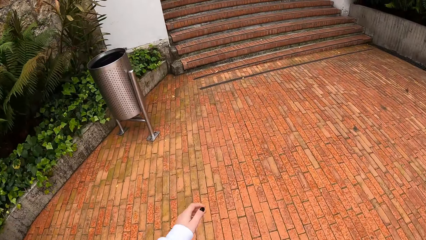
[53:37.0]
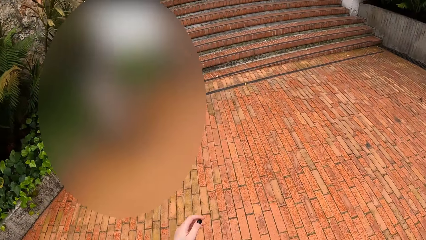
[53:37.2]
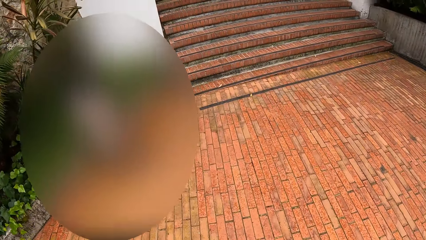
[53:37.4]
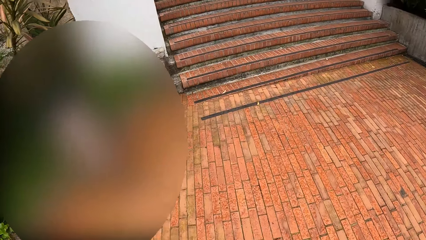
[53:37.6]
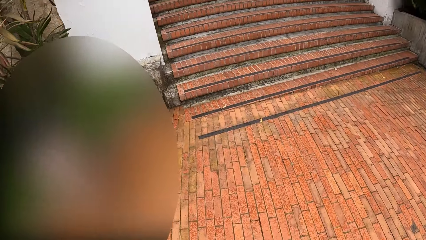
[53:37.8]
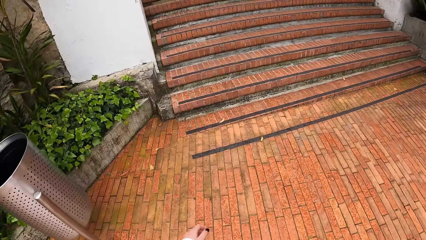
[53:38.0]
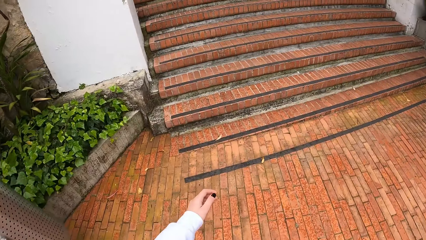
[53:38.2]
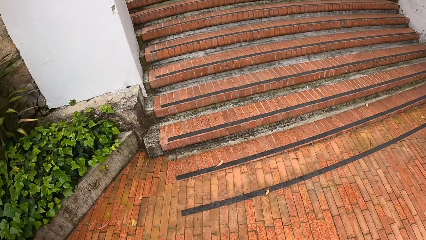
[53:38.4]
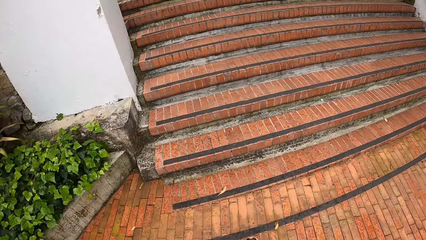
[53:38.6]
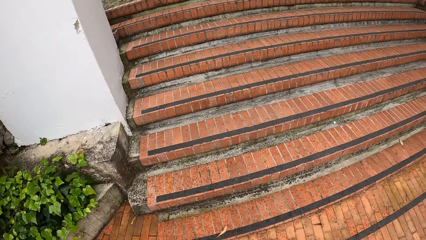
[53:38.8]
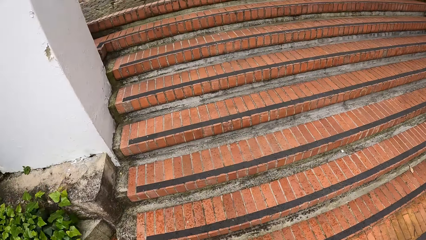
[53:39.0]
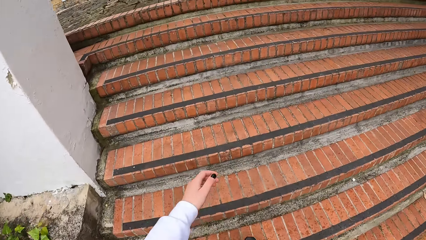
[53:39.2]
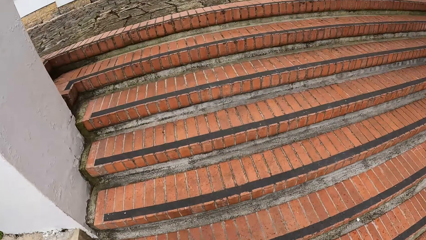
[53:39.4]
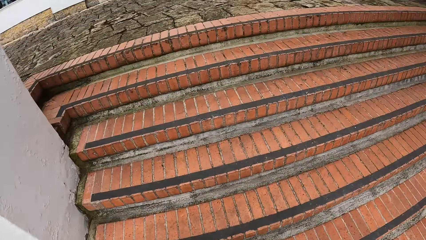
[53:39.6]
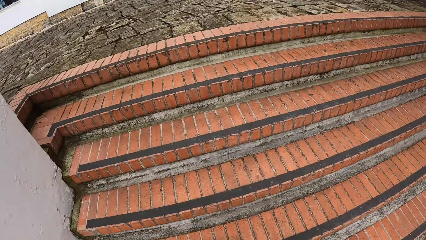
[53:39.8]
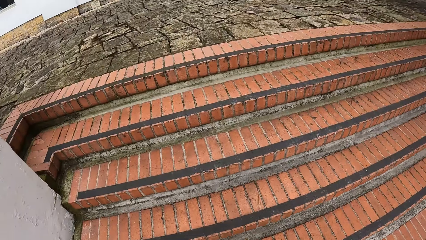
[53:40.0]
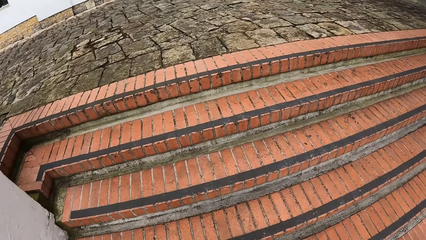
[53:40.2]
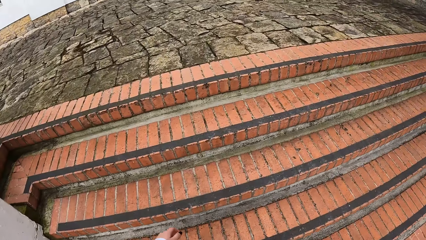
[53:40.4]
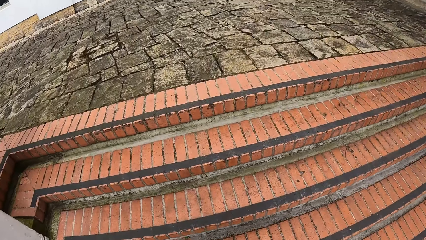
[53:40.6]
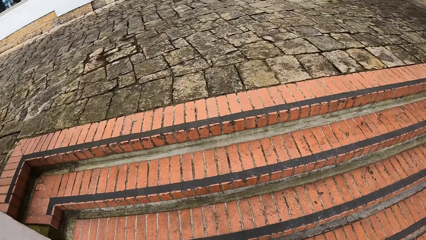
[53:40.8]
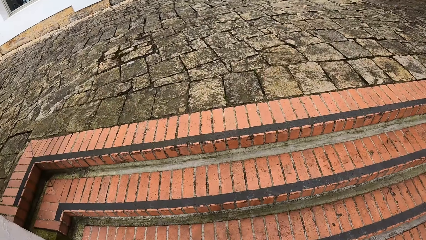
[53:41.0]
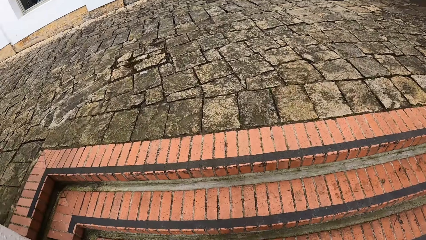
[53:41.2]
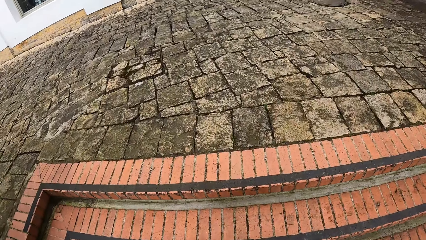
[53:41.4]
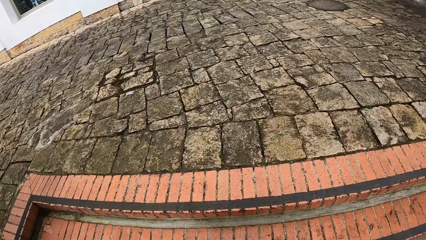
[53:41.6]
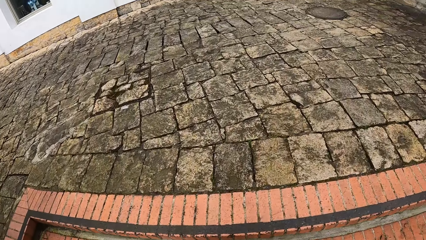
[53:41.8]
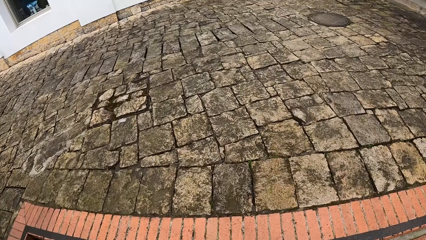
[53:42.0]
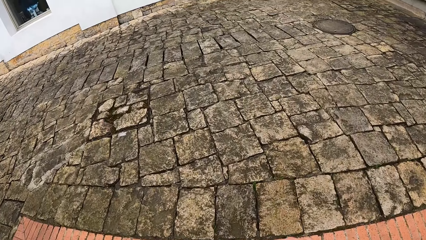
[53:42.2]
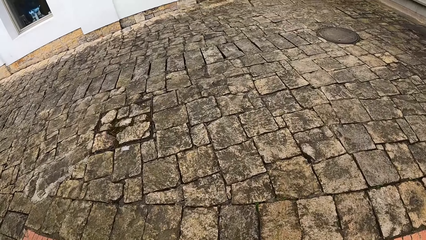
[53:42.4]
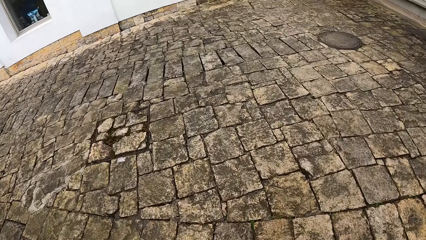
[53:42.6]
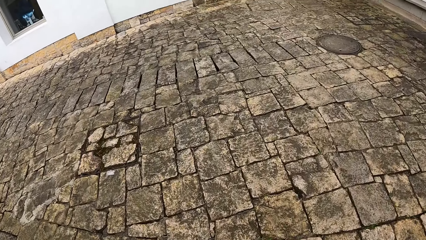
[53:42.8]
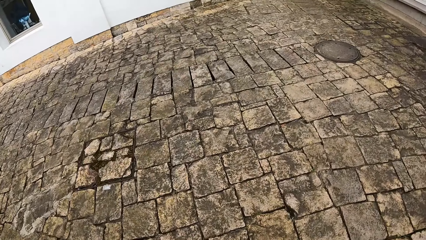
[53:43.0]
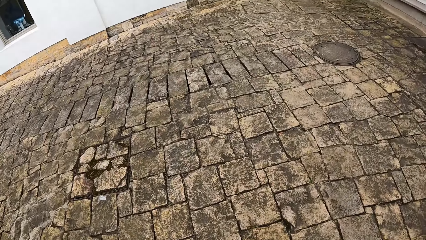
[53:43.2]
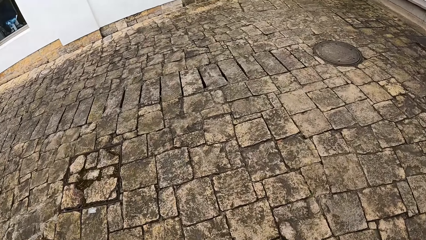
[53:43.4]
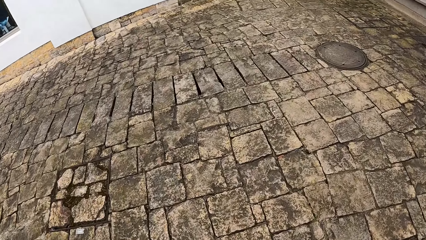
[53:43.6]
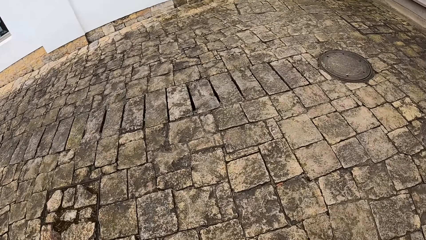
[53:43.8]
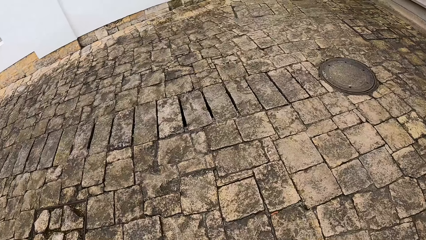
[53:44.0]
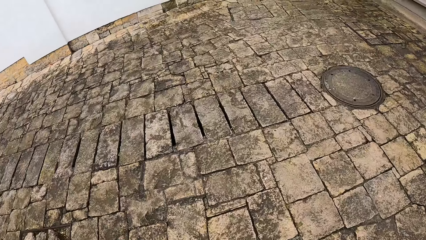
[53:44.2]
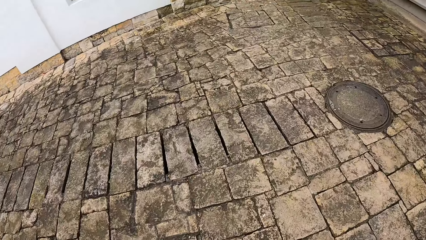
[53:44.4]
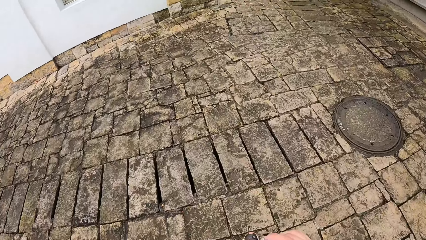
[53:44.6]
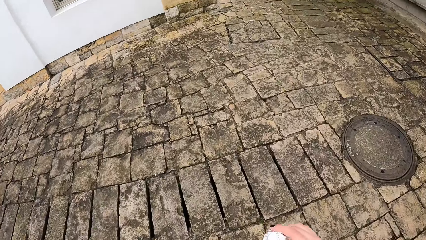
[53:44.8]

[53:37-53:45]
The camera wearer climbs up a staircase.

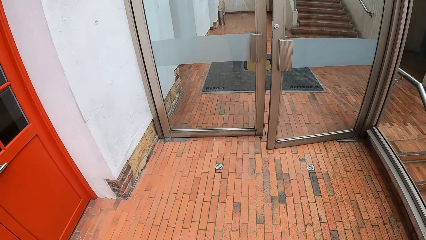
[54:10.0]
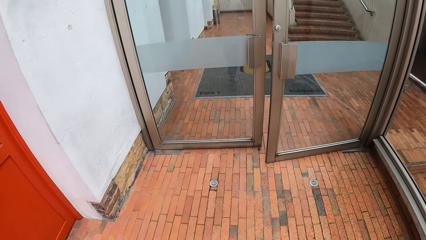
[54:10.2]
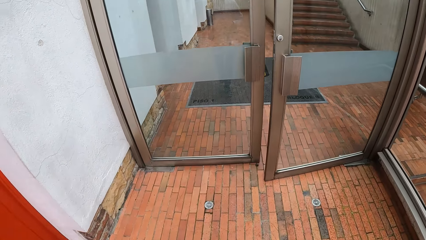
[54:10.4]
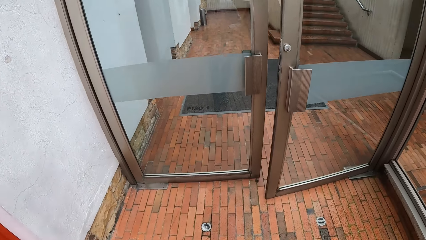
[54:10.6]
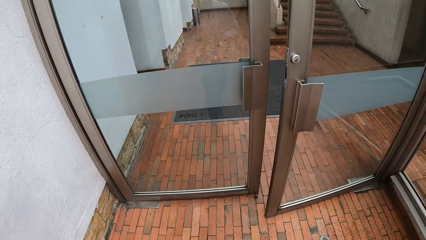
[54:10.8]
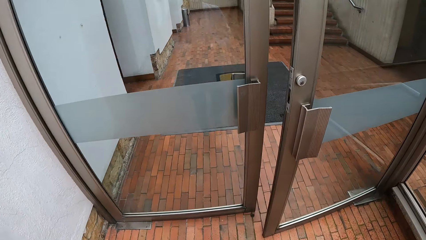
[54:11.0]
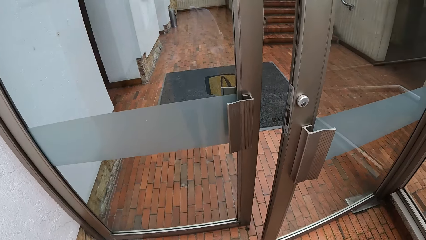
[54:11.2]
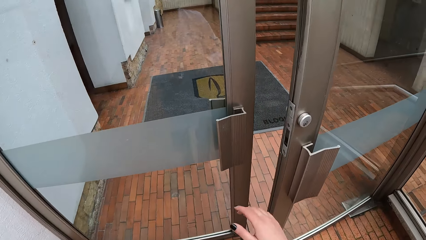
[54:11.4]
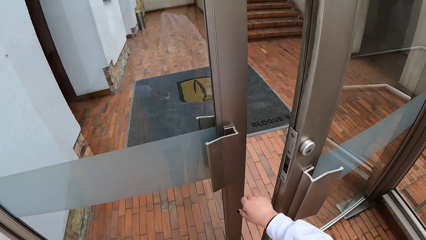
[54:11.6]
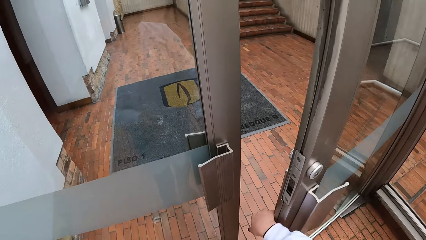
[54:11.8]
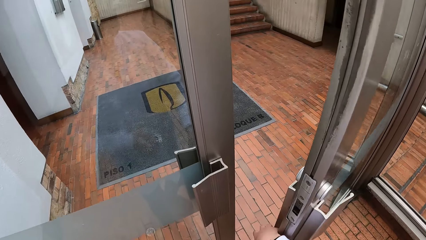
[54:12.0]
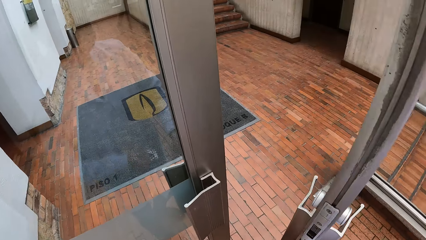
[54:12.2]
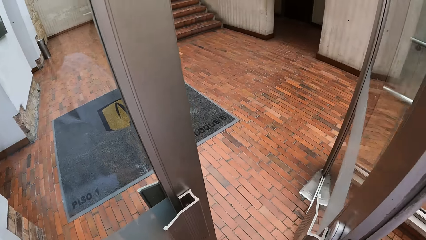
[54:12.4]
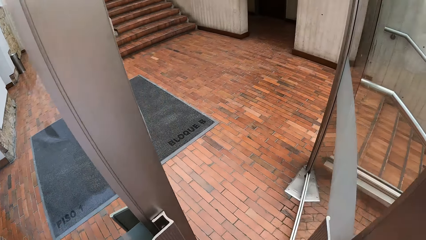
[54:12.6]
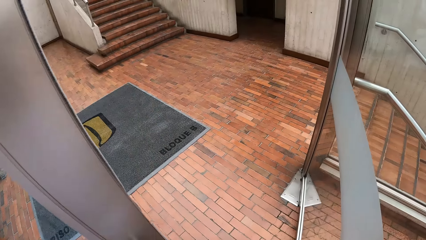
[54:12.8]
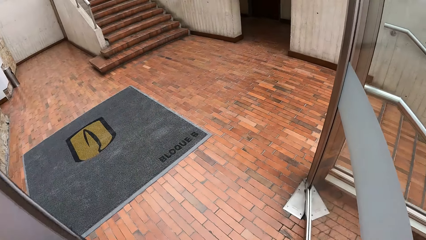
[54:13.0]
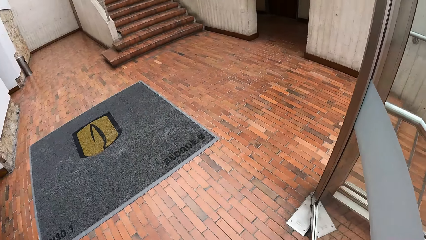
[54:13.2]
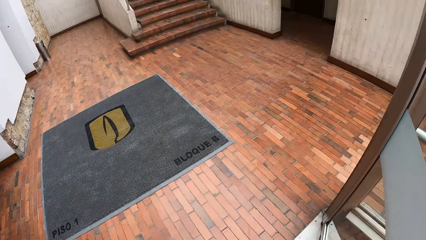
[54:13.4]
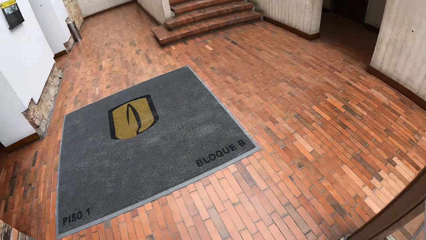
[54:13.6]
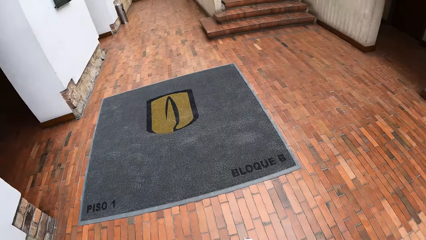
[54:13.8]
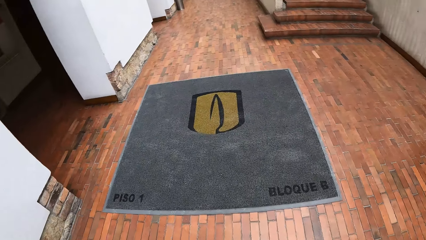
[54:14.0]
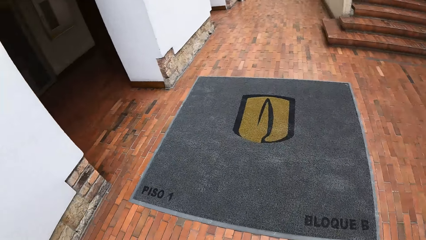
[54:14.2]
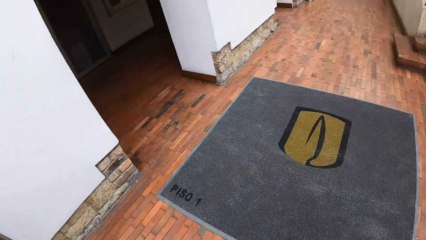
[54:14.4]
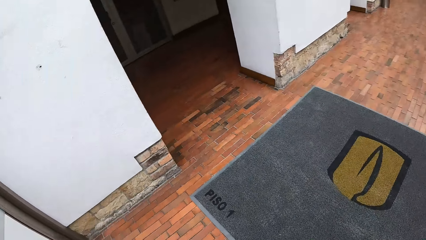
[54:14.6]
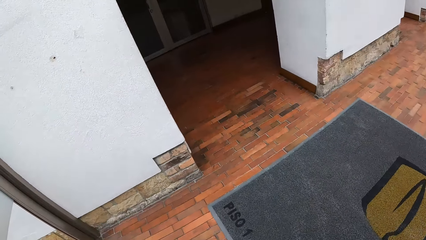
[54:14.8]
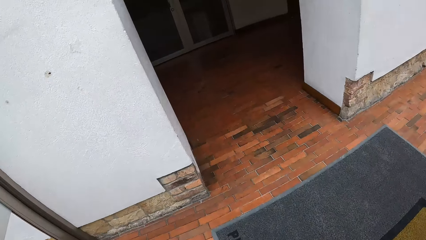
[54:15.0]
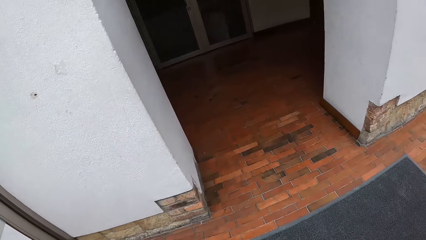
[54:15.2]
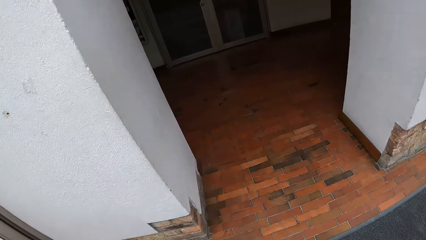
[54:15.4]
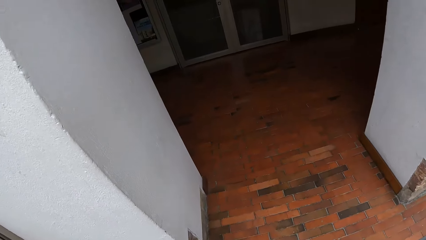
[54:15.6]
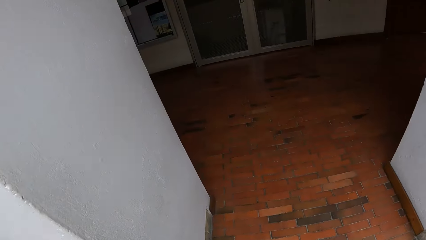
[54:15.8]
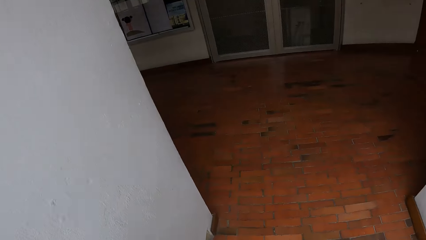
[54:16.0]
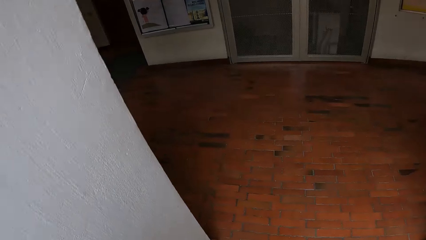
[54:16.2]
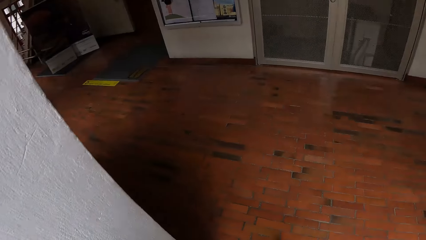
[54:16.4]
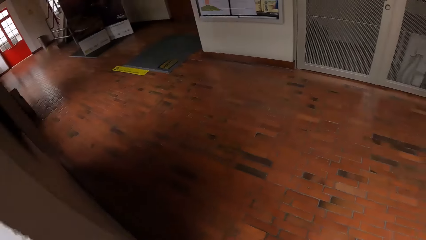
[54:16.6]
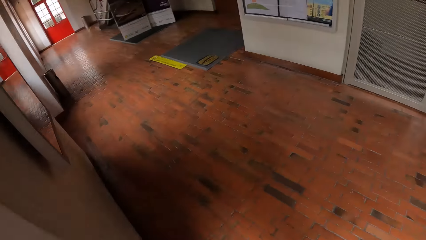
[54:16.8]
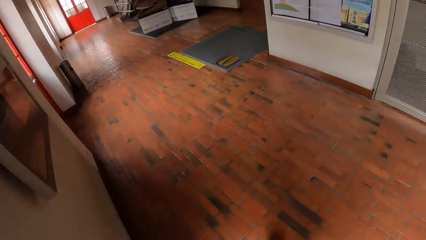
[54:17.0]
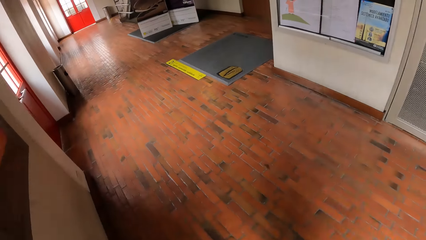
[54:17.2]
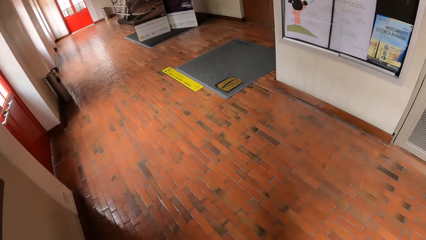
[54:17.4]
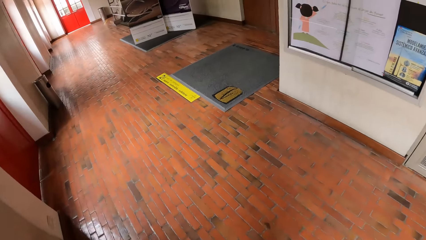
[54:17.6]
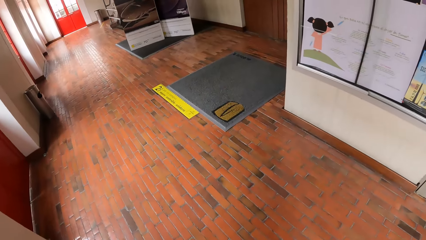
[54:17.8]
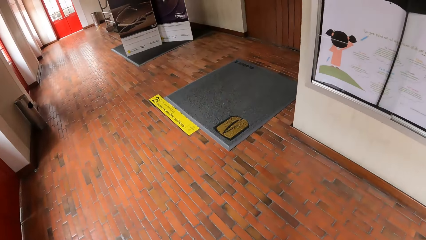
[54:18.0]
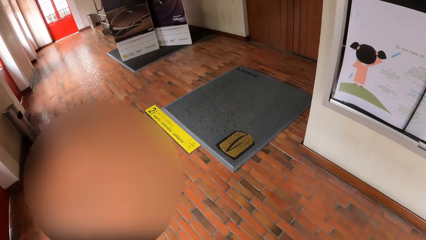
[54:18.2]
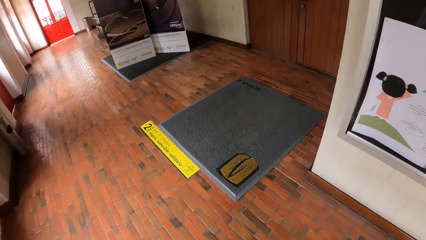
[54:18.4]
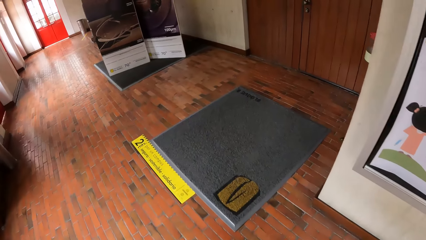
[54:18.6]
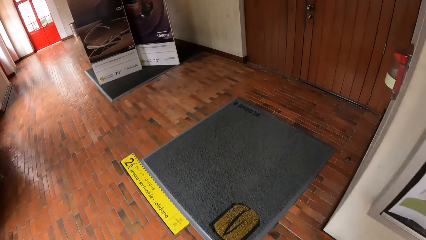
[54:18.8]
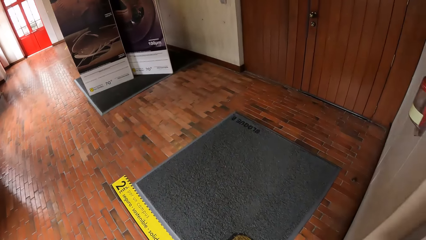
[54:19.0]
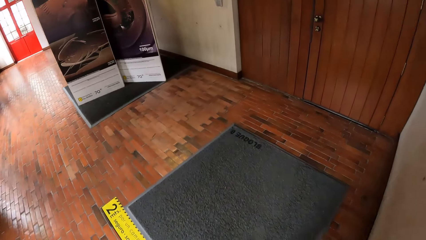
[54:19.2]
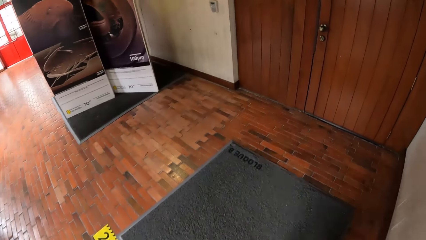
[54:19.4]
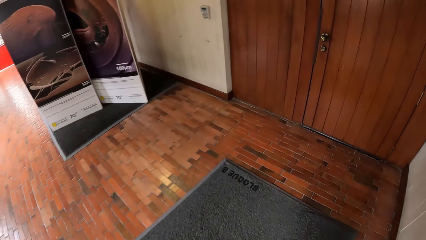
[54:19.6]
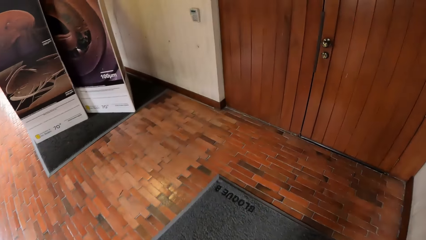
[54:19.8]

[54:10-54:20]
The camera wearer opens a door with her right hand. She walks around in a building.
